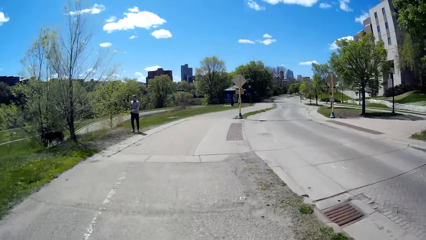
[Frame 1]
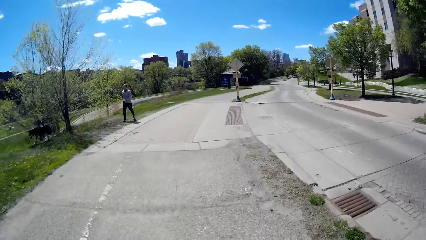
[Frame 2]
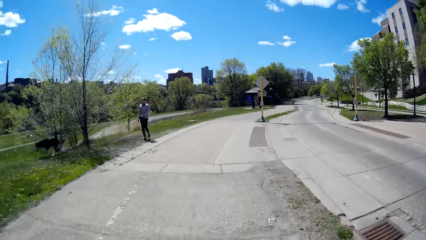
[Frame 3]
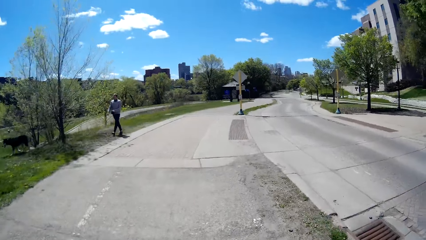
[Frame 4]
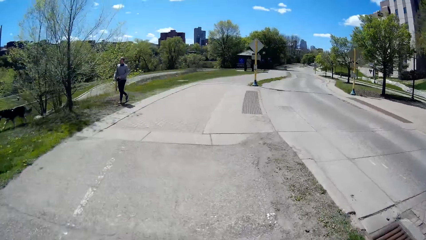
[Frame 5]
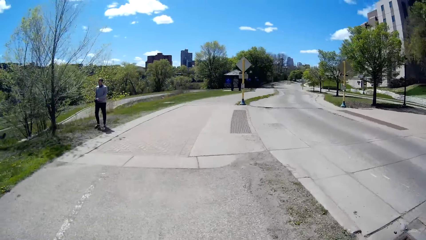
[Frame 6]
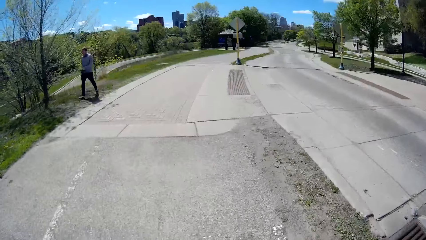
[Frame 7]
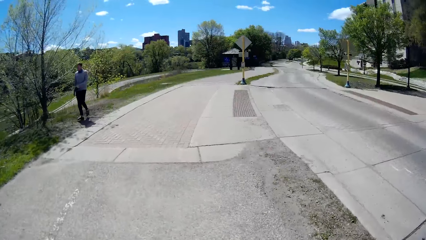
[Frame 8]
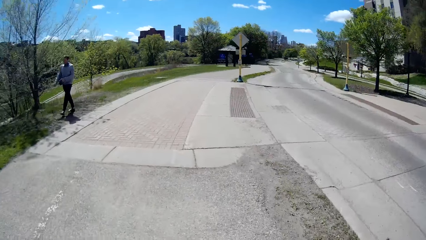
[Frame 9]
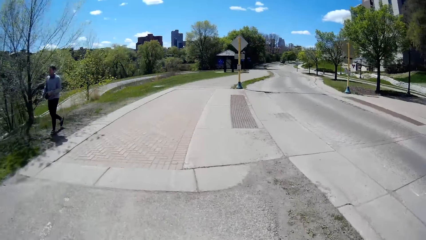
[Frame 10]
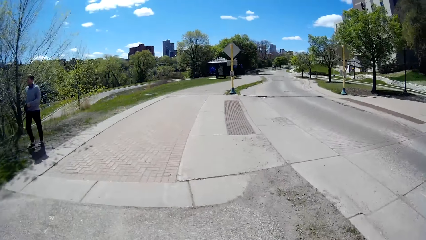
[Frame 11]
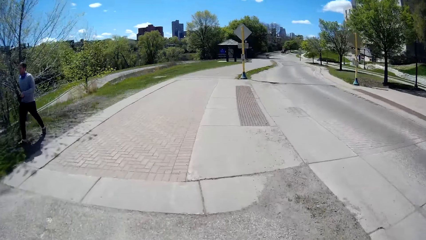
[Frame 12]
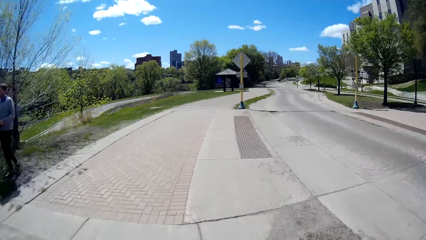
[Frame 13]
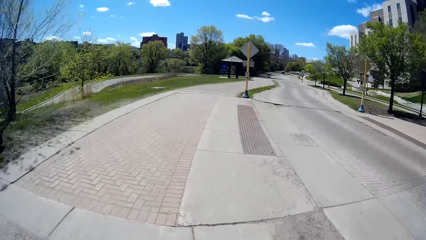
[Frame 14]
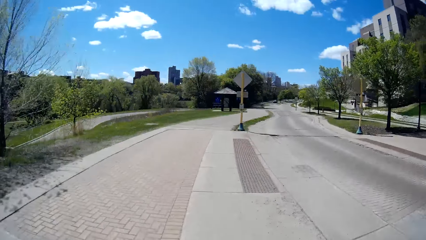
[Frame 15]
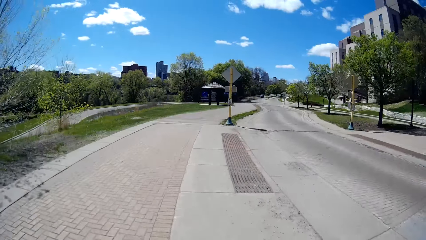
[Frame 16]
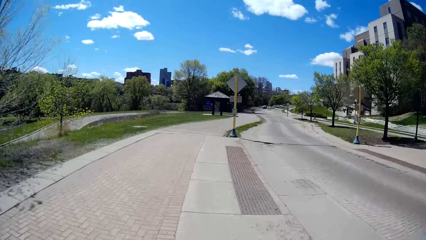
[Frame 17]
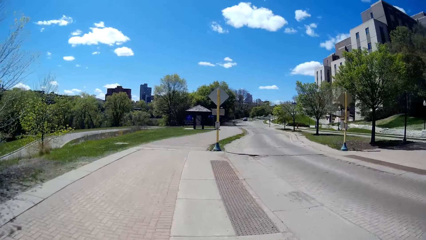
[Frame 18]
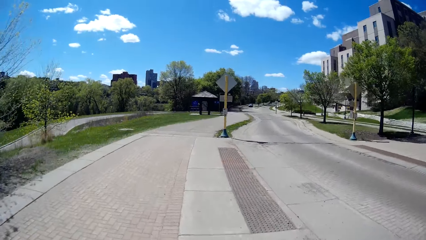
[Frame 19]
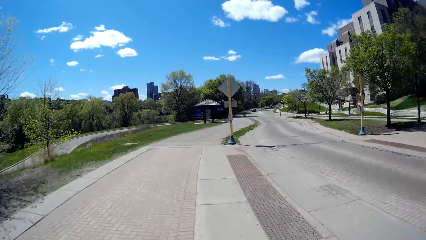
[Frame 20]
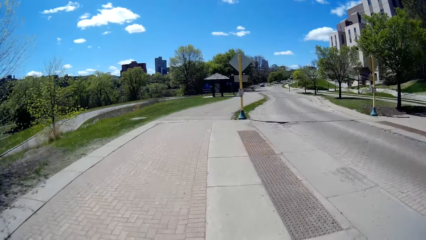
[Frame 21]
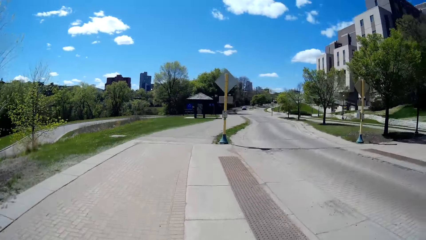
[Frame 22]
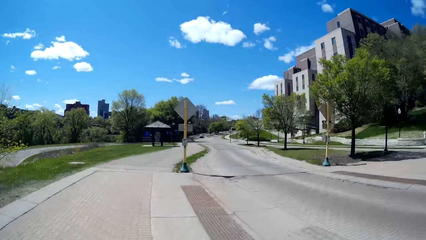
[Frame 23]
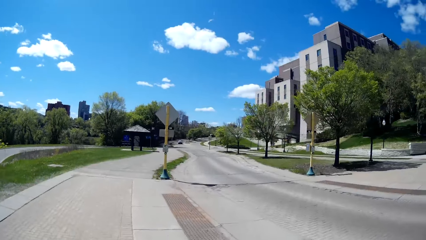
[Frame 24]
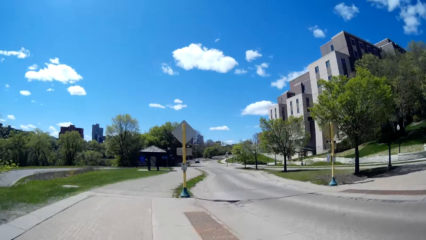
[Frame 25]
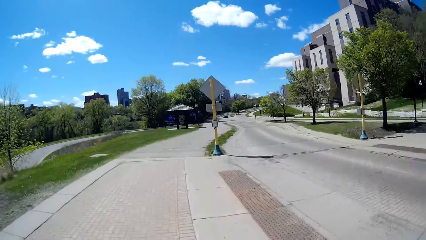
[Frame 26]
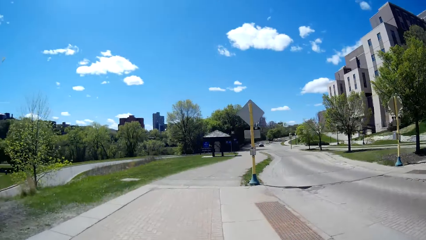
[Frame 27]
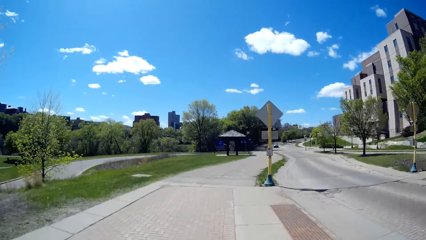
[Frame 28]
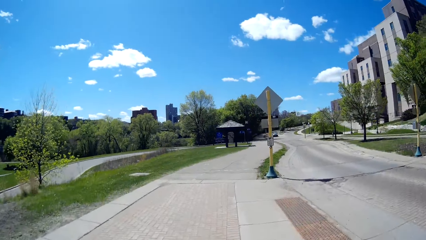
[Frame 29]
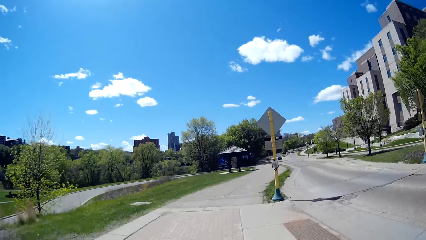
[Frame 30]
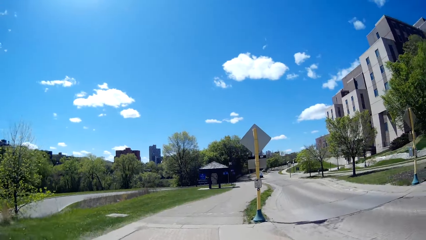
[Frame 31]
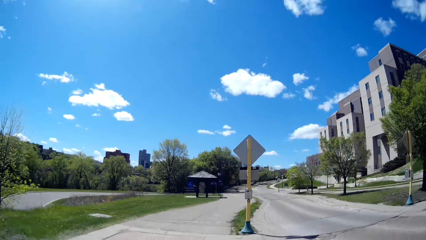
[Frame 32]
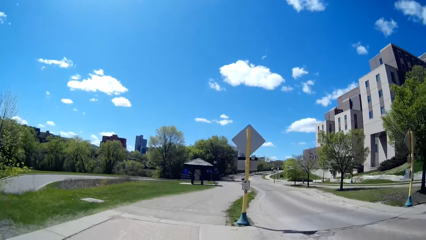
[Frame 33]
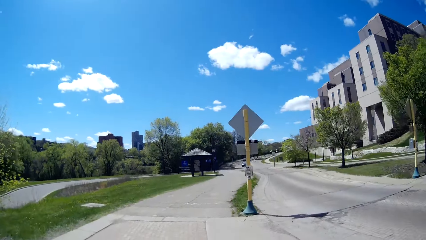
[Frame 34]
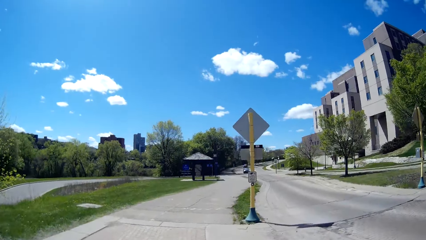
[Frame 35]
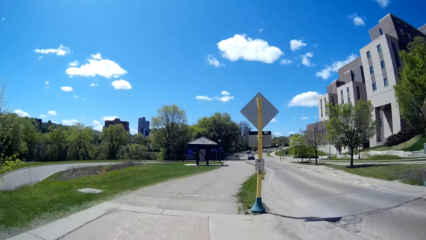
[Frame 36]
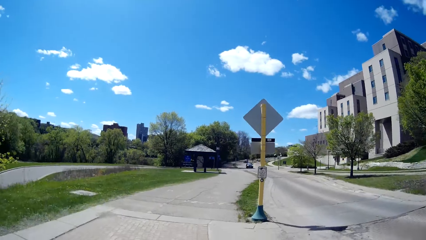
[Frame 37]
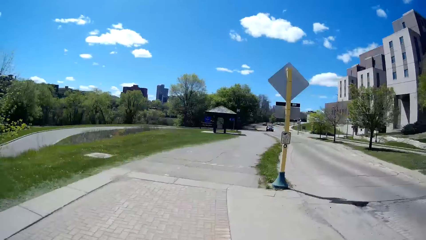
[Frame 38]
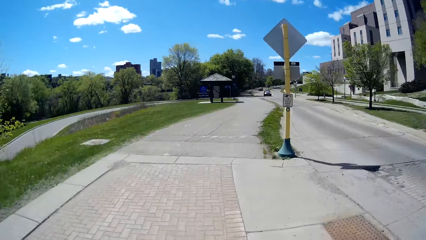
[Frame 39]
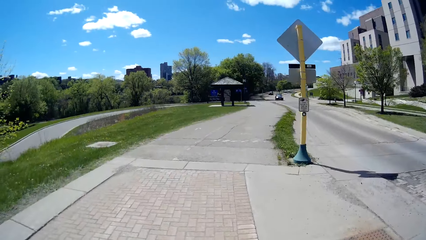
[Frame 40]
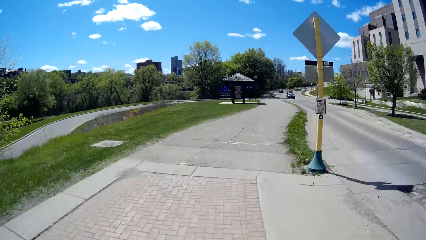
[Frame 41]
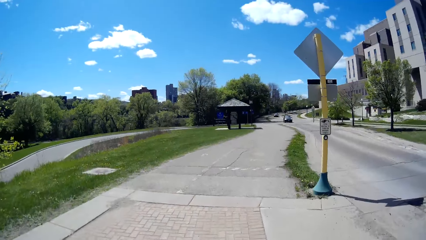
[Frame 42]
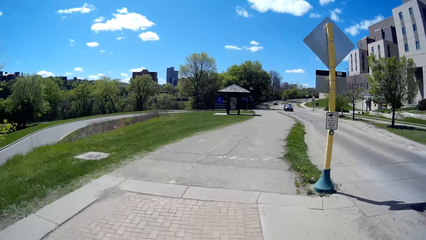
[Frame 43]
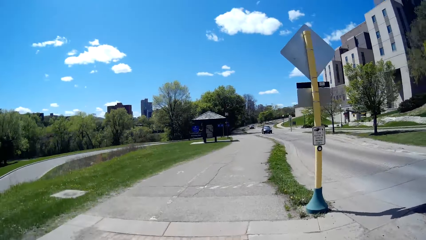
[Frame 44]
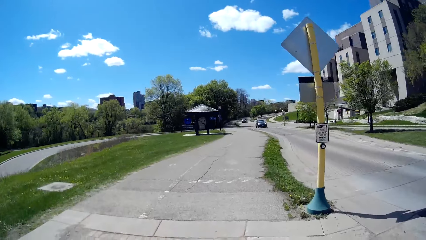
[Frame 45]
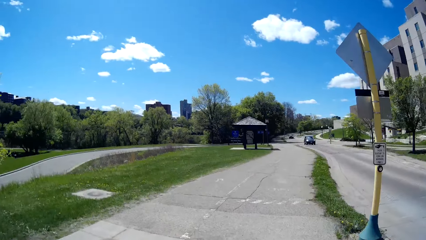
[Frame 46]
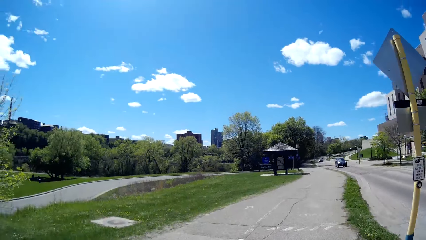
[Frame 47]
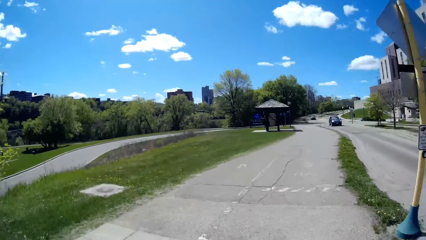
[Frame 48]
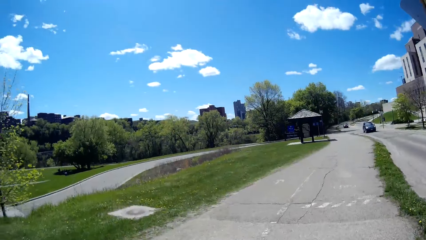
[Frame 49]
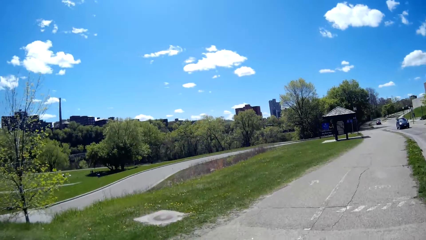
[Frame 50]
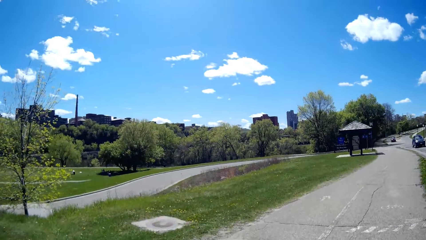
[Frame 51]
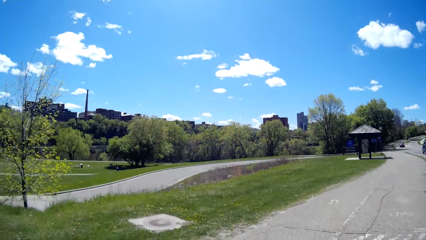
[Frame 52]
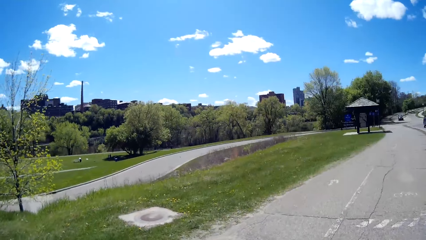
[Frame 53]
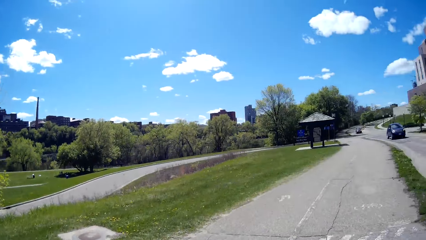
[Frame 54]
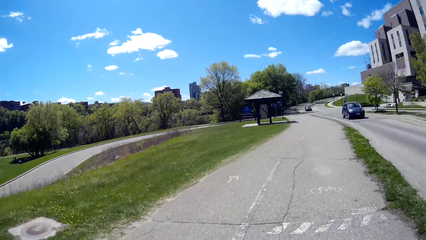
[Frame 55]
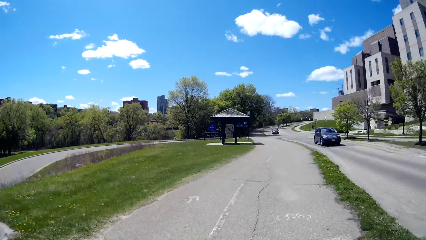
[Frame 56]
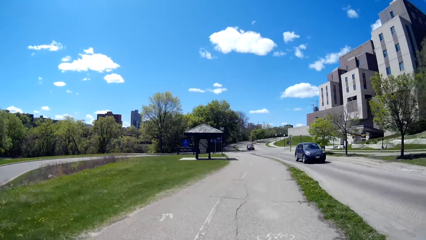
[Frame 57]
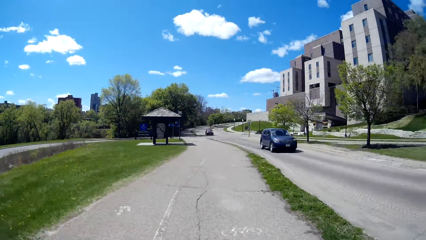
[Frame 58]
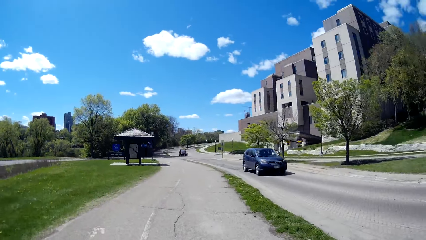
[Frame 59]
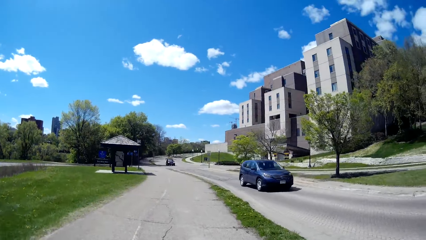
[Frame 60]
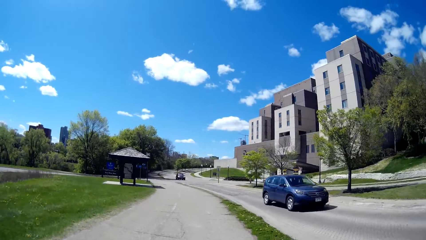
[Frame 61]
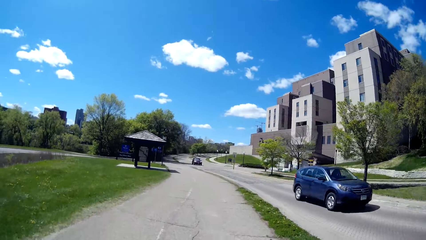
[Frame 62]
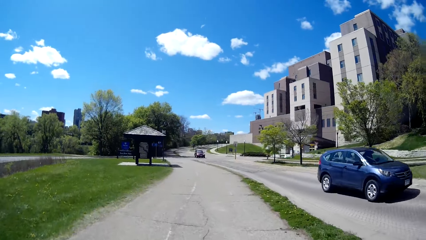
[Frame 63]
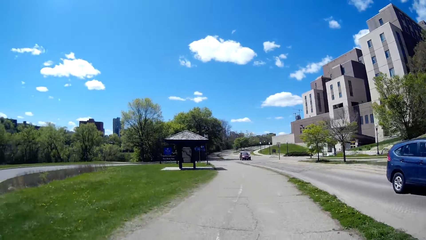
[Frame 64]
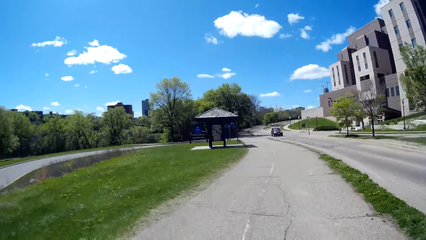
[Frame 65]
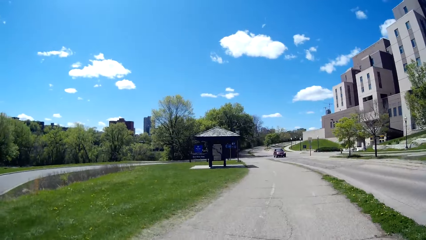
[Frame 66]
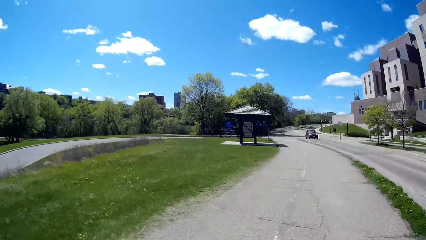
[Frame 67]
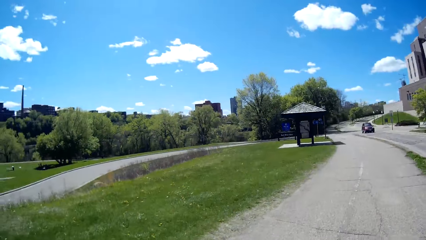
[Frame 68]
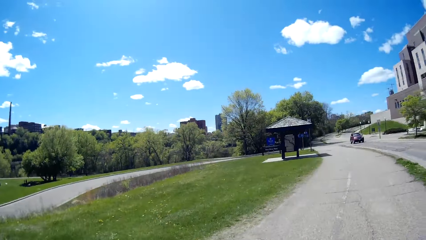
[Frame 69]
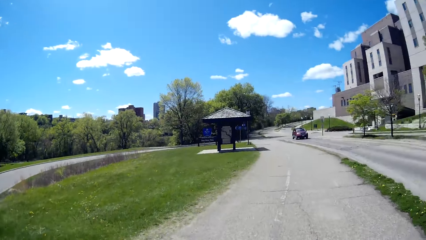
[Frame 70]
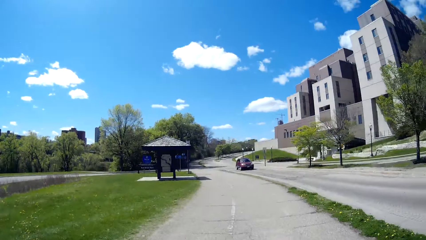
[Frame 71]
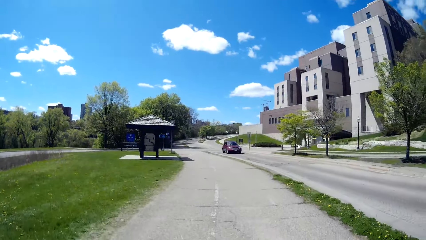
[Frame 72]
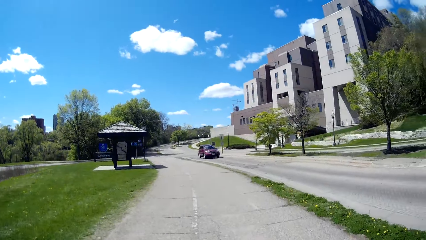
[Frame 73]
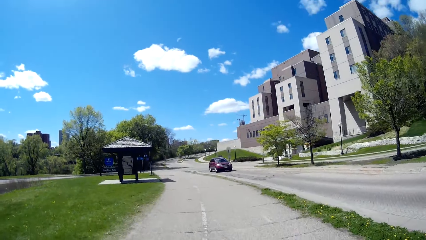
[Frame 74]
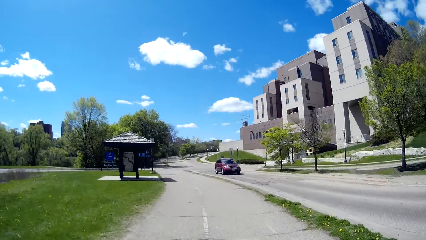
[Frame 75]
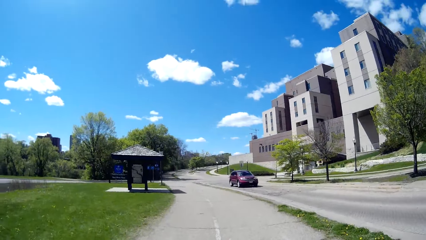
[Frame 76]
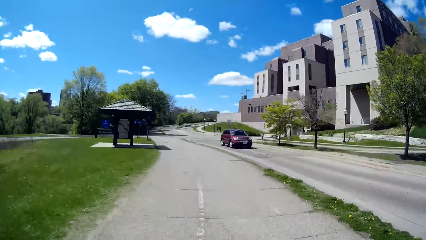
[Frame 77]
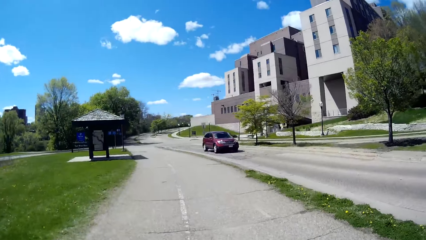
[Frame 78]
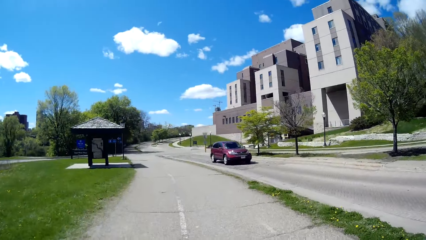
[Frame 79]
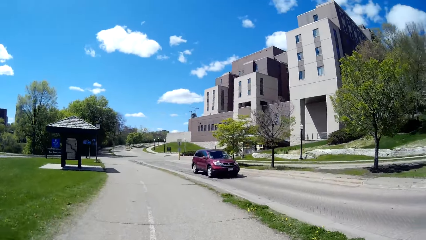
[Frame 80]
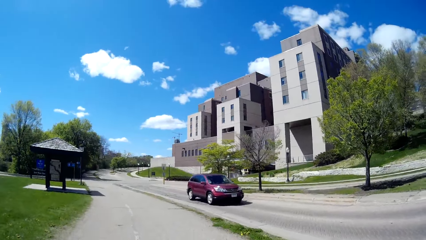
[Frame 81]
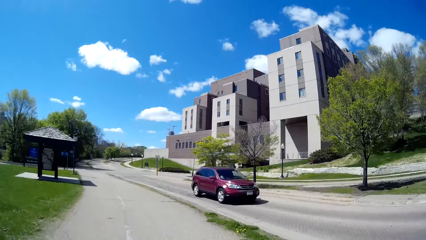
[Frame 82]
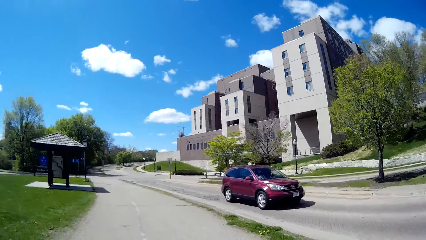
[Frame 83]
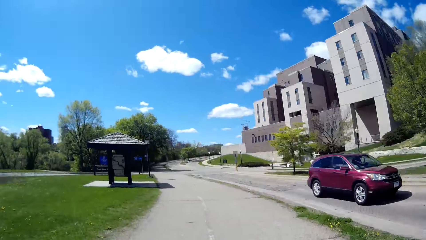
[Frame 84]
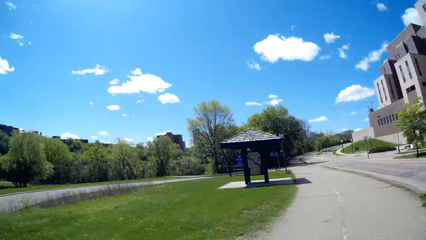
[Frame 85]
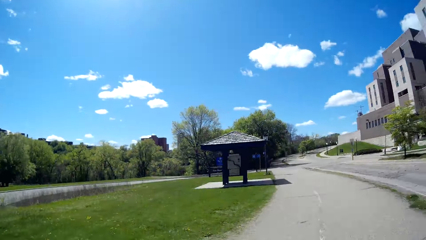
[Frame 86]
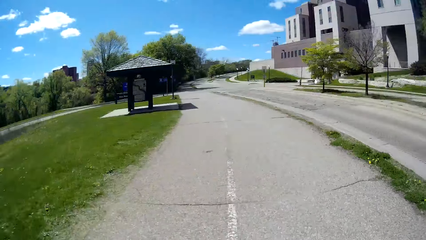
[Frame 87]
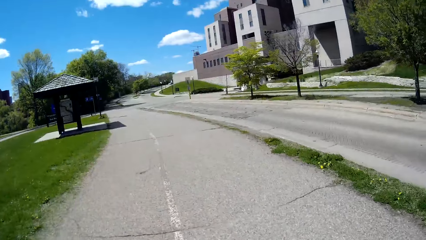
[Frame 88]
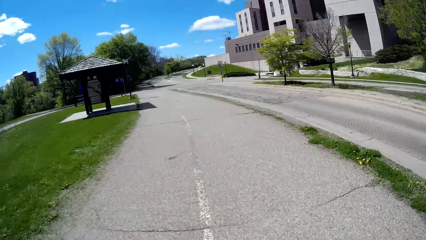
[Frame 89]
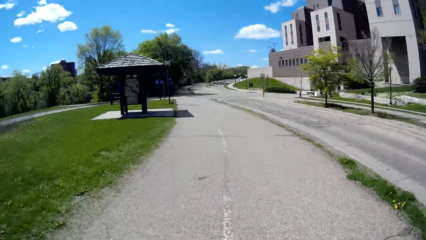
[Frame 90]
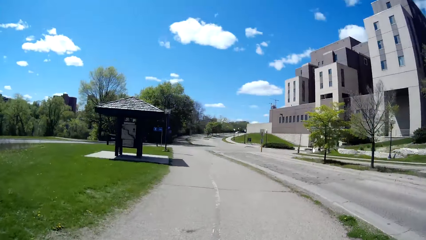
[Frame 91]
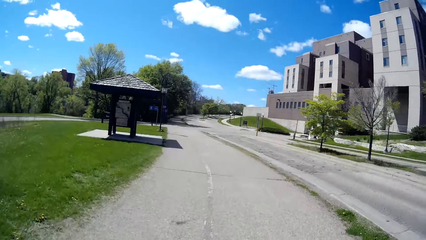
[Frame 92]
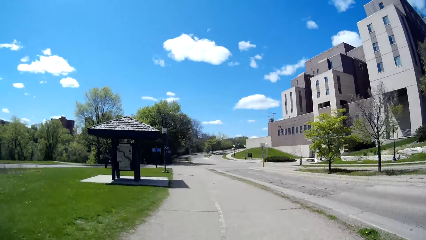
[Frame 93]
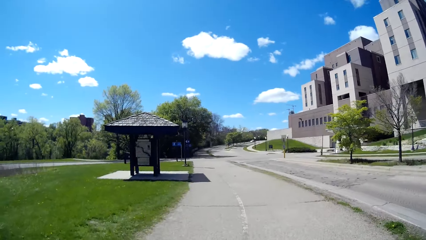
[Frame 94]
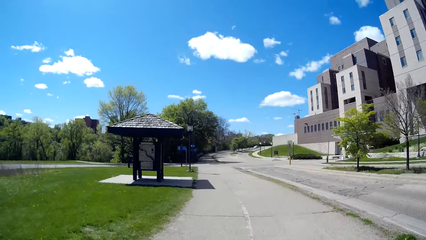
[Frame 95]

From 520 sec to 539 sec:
The camera wearer walks past a man. A car drives past them. A car drives past them again.
